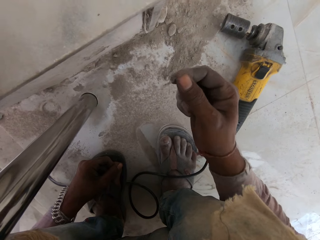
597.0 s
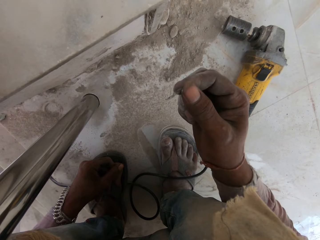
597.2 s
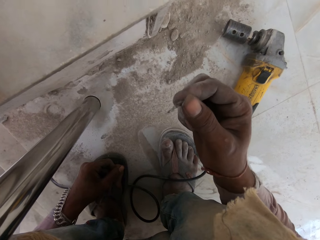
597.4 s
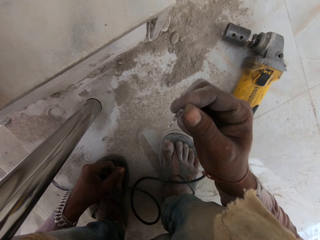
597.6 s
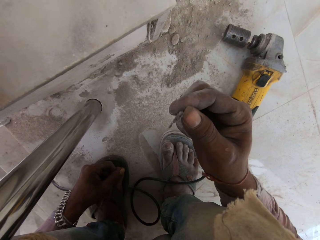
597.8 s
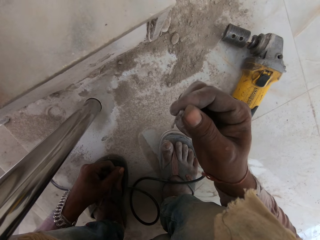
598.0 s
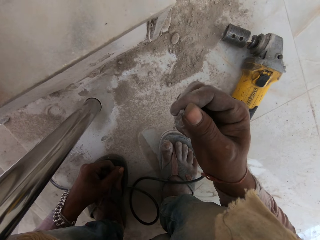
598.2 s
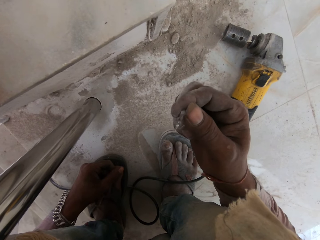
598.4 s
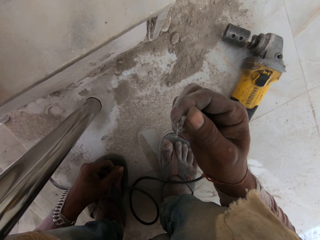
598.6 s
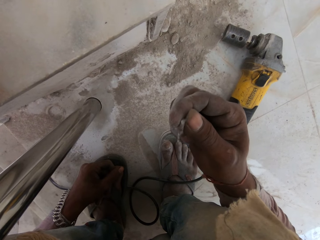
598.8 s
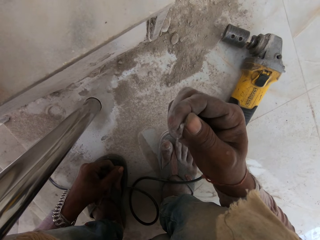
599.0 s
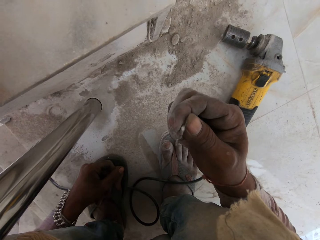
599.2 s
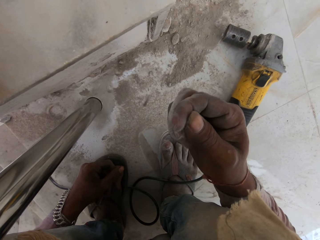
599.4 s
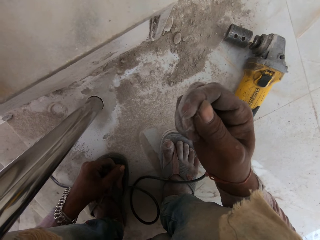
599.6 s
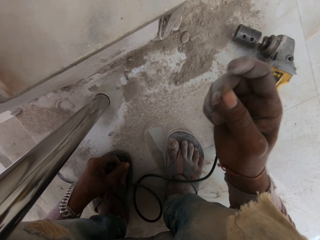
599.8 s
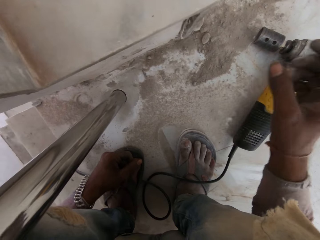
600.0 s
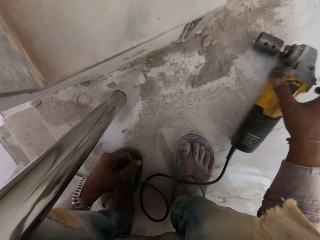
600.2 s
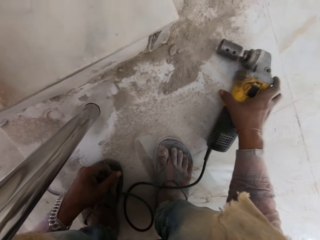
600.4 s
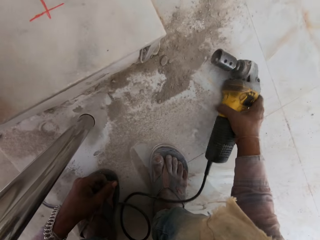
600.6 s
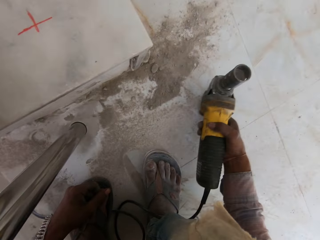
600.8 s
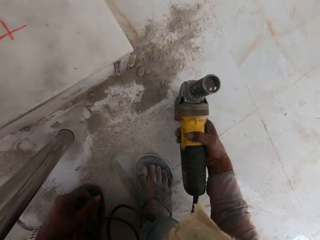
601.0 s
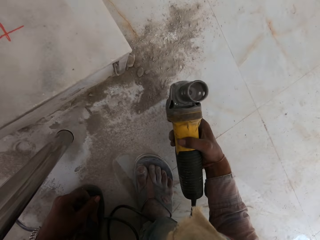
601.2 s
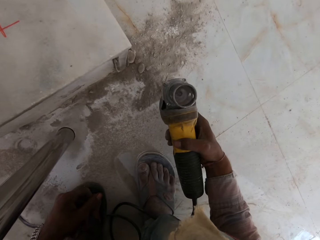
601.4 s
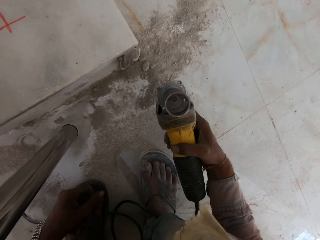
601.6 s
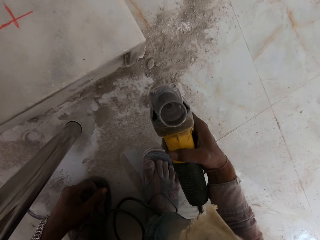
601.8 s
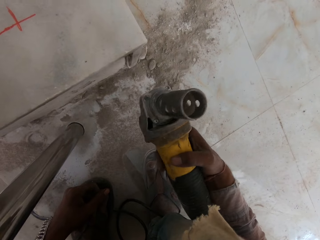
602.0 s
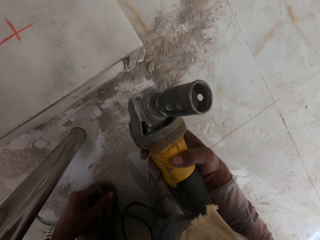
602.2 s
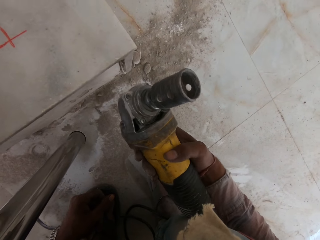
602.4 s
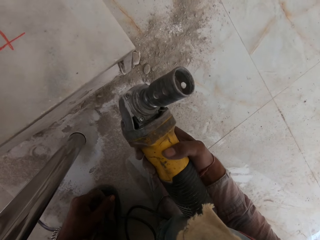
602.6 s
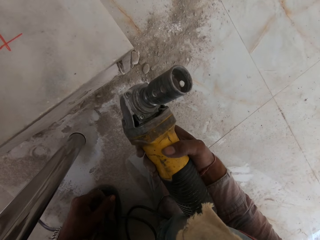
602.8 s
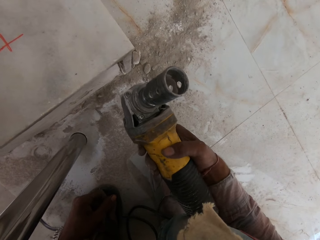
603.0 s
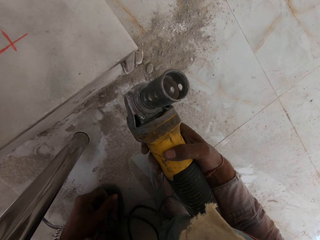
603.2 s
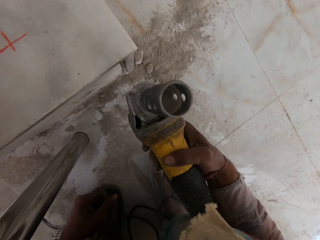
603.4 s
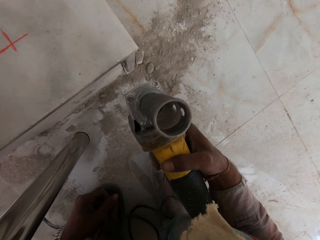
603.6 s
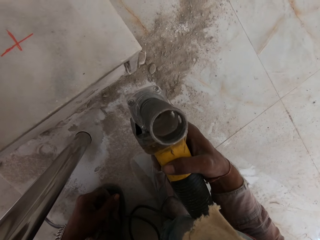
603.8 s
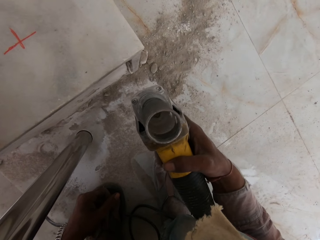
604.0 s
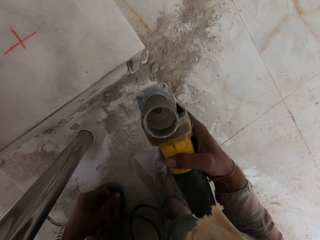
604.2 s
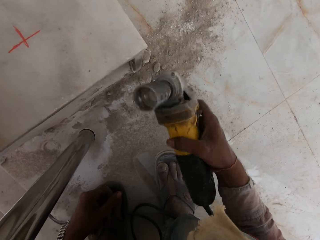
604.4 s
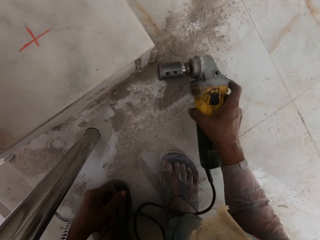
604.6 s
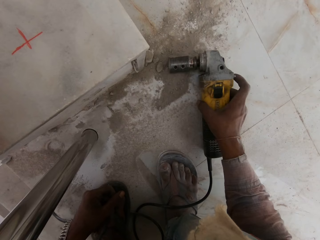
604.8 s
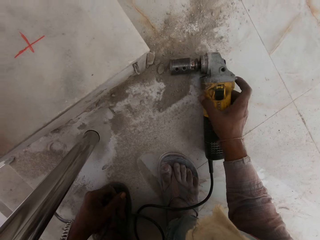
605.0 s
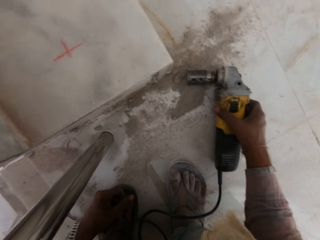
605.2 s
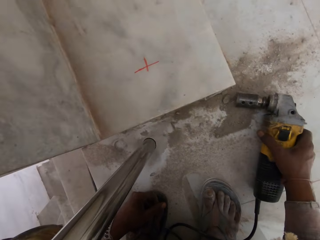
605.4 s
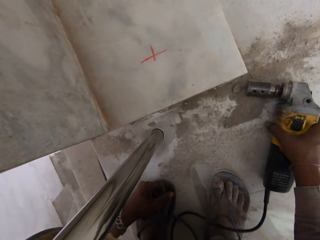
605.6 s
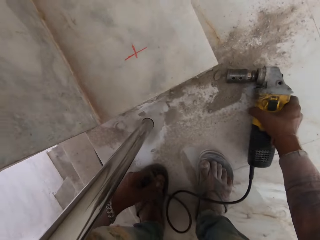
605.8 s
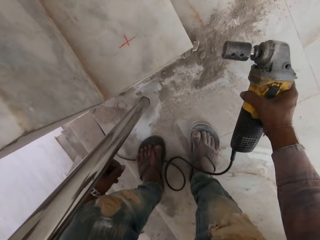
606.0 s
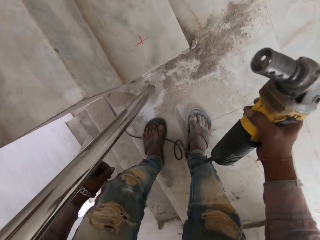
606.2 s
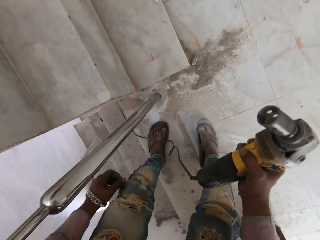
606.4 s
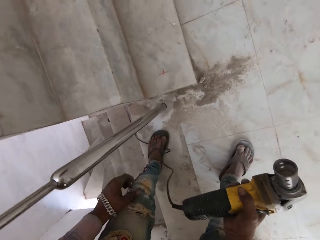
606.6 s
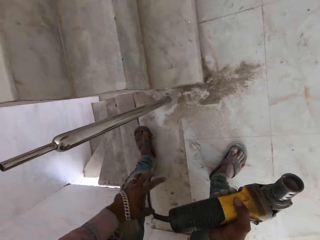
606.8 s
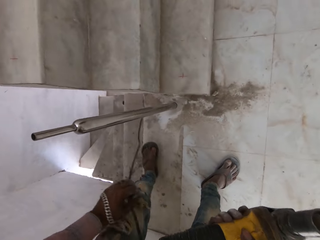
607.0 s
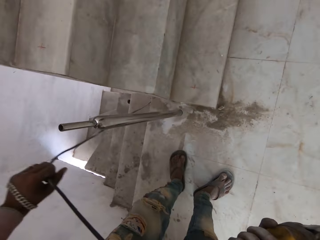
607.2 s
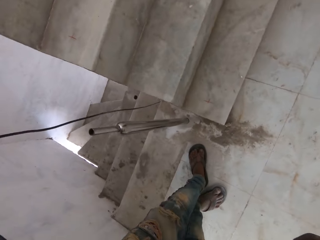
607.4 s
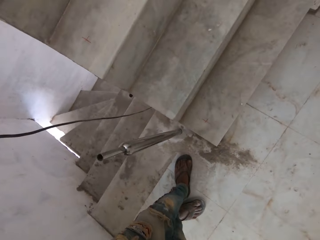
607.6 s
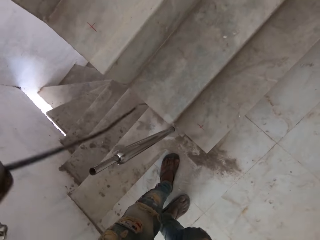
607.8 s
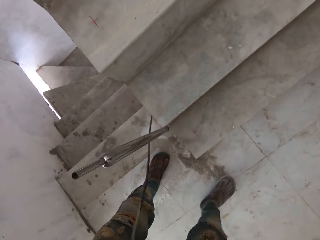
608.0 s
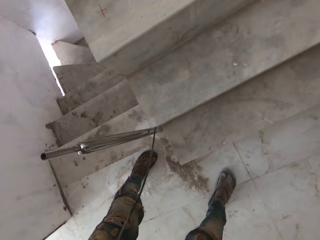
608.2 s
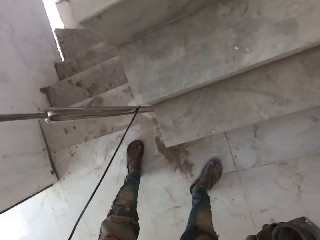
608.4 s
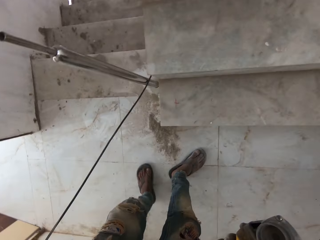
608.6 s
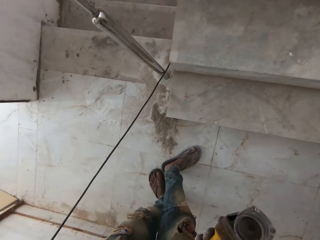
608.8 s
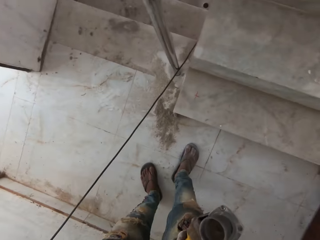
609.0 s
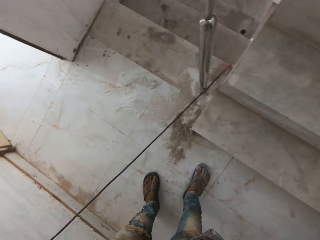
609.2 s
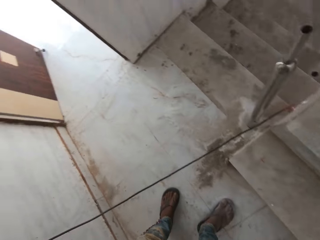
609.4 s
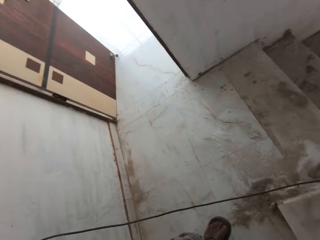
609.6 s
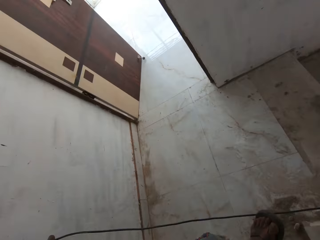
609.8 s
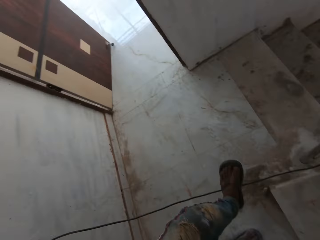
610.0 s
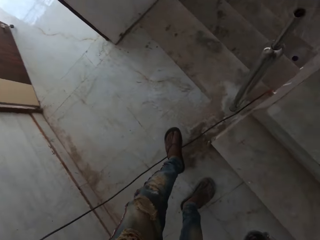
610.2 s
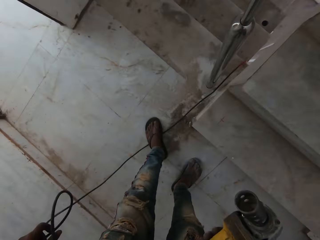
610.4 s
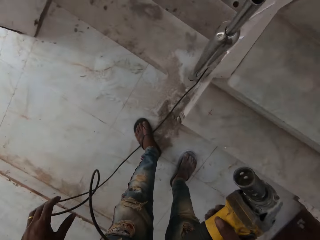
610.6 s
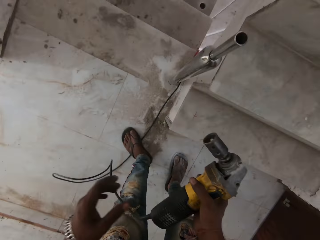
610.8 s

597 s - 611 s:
The camera wearer looks at the screw. He drops down the screw on the floor. He picks up the hammer drill with his right hand. He carries the hammer drill with his right hand. He puts the hammer drill on the floor with his right hand. He picks up the hammer drill with his right hand. He holds a wire. He stretches the hammer drill cable with his left hand.

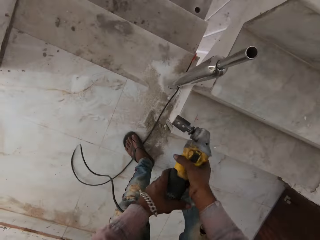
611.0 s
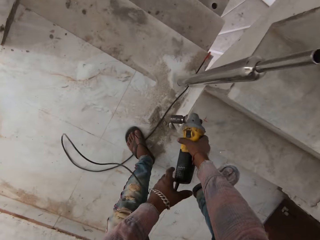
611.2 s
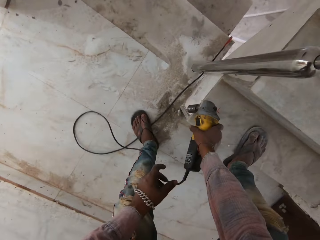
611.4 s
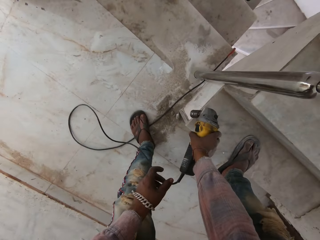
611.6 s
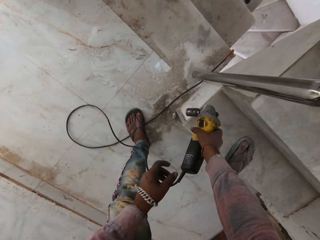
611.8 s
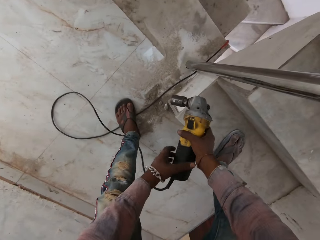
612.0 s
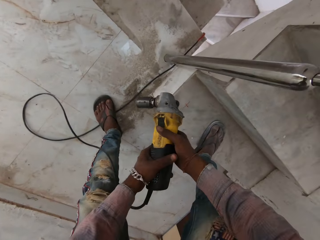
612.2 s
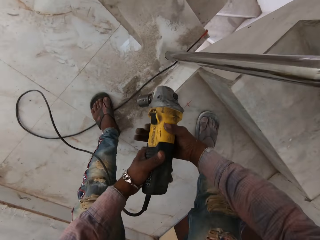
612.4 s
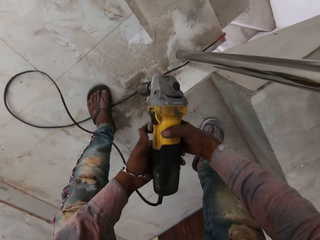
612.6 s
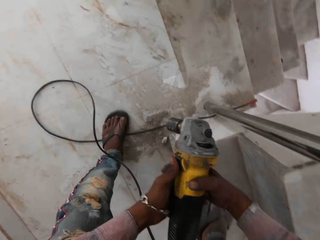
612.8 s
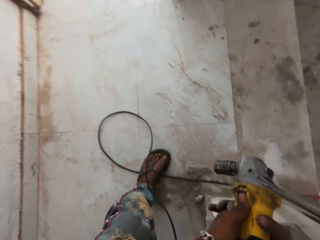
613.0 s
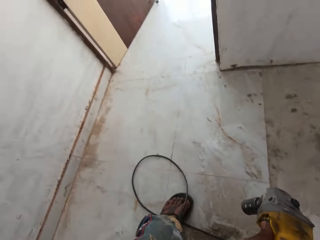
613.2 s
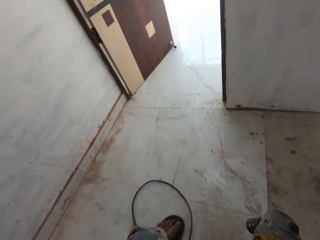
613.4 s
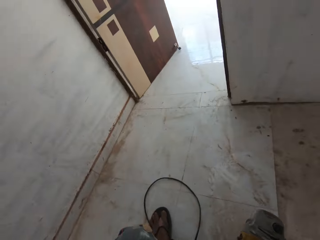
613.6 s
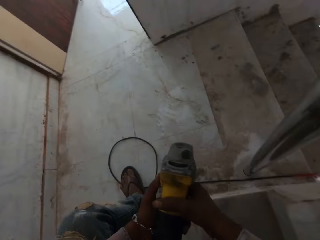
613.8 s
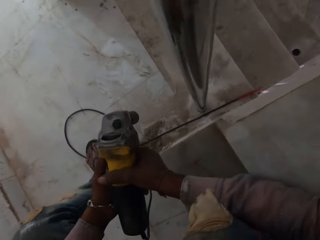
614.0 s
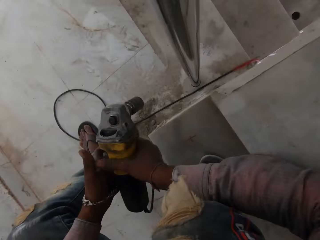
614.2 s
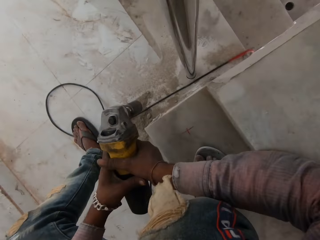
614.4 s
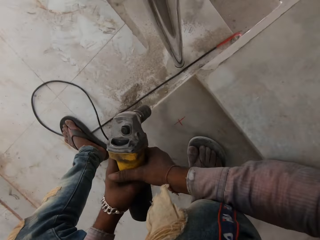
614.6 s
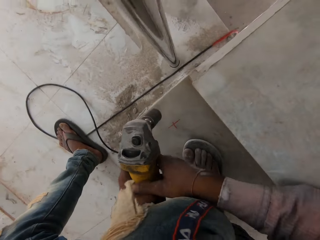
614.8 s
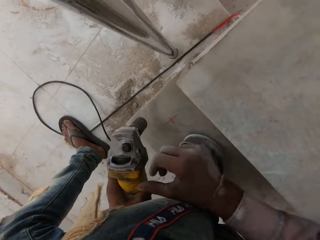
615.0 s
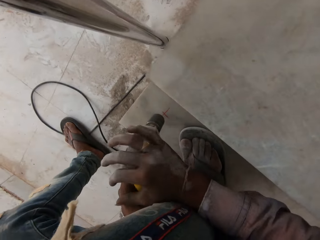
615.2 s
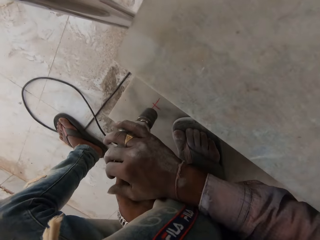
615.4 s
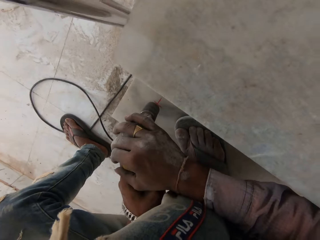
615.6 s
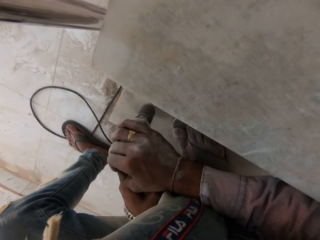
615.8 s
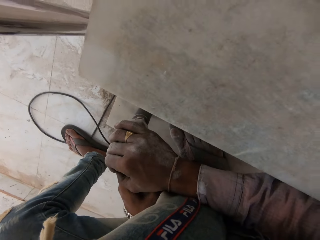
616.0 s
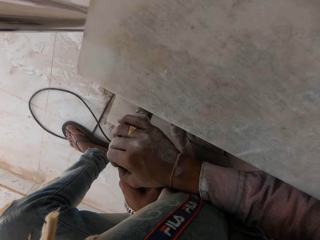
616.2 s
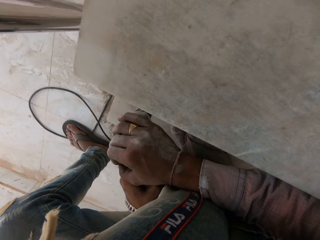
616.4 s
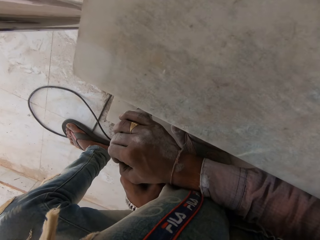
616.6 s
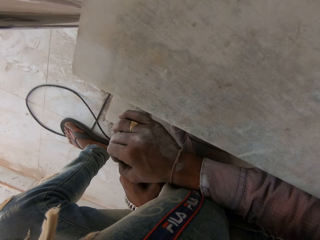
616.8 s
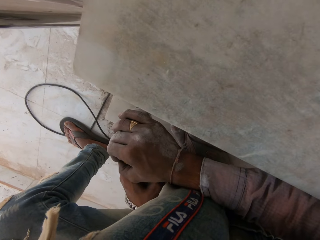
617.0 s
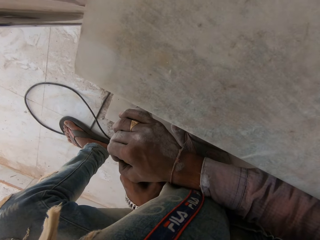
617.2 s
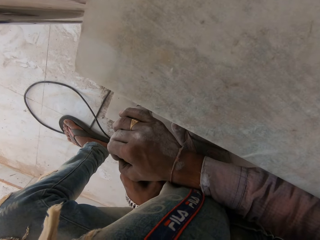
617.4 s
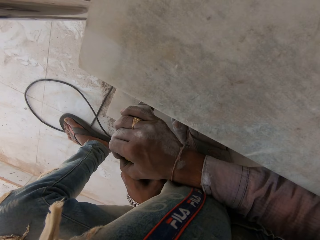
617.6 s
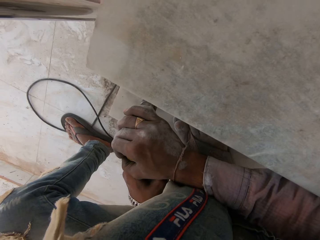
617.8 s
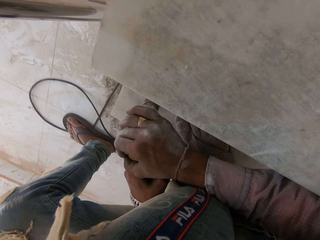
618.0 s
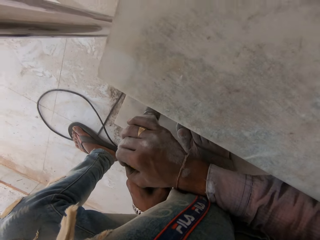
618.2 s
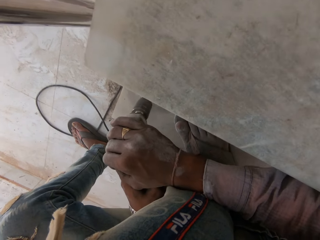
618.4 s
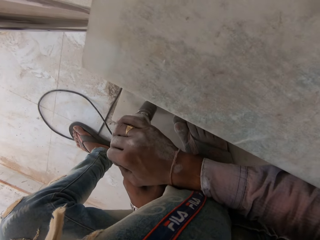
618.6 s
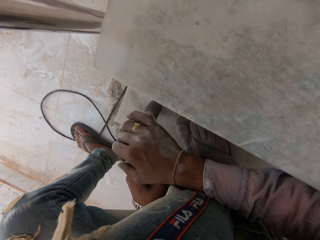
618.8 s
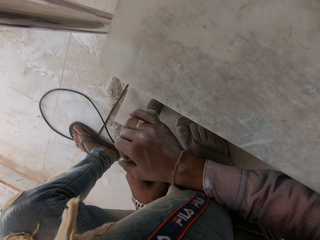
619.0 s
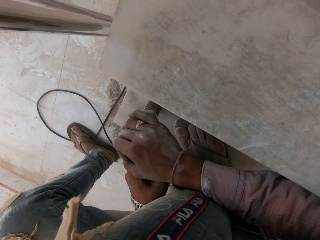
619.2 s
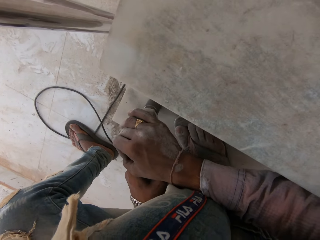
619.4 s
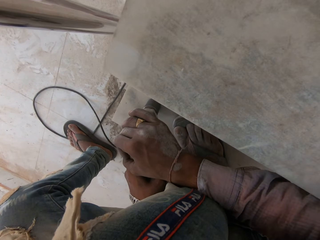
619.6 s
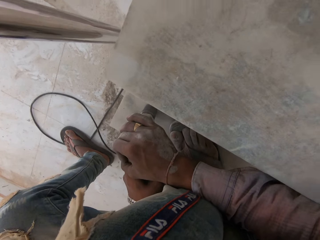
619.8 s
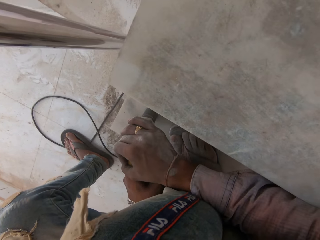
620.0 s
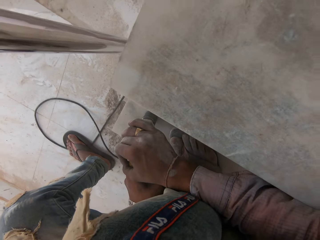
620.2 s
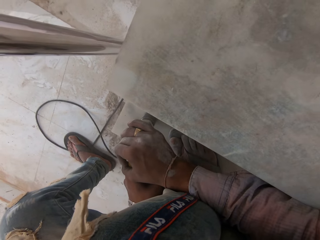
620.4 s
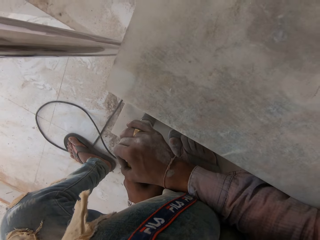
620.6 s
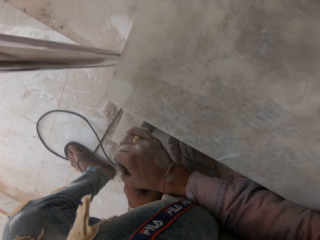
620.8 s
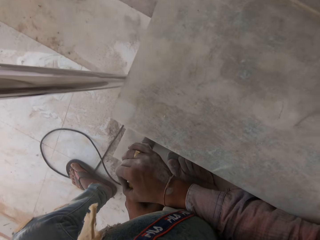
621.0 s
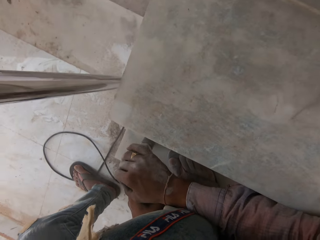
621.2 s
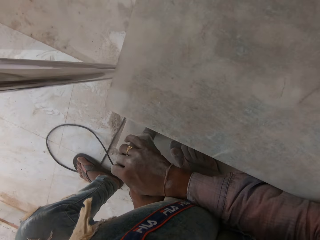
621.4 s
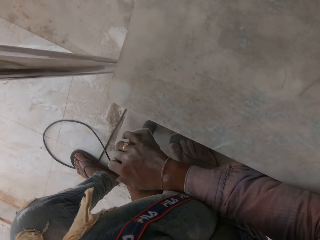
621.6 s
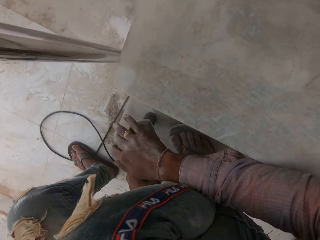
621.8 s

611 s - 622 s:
The camera wearer puts down a floor drilling machine. He beats the hammer drill on the stair with his right hand. He holds the hammer drill with both hands. He digs another hole on the stairs with the hammer drill.
